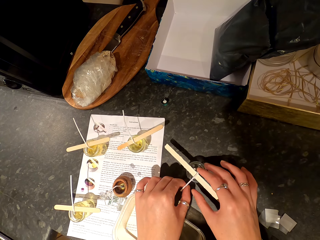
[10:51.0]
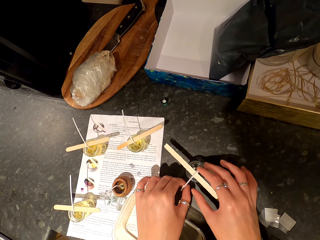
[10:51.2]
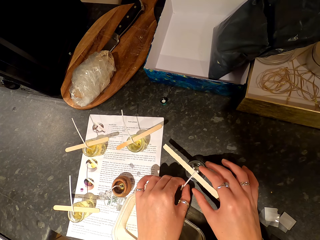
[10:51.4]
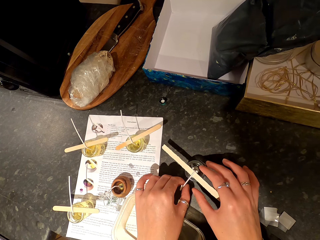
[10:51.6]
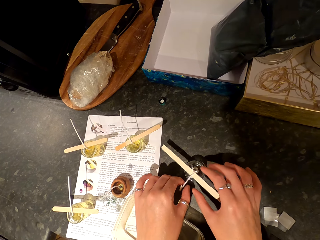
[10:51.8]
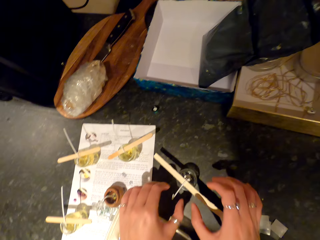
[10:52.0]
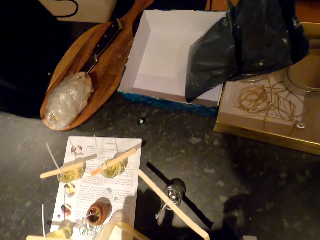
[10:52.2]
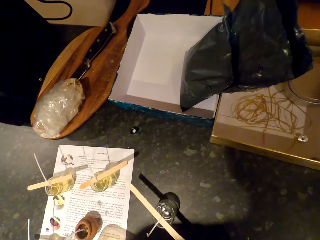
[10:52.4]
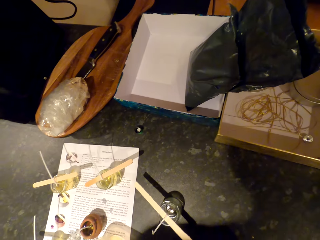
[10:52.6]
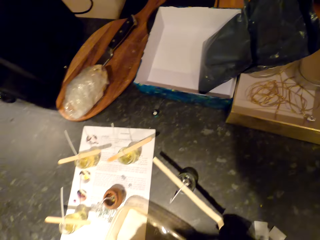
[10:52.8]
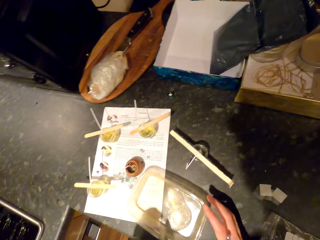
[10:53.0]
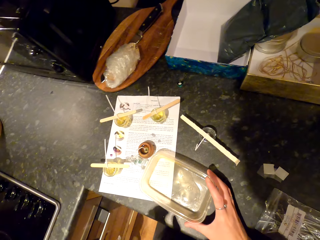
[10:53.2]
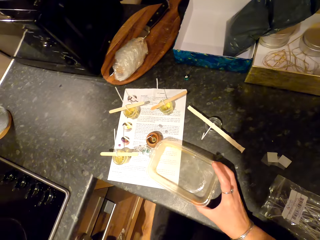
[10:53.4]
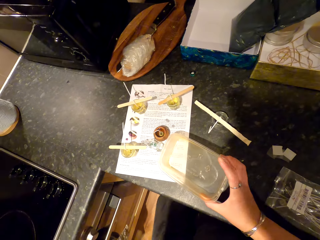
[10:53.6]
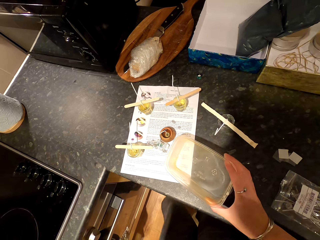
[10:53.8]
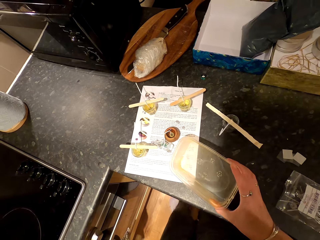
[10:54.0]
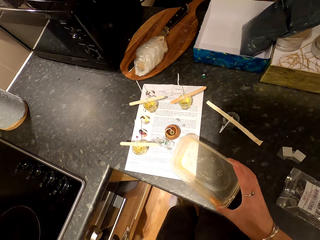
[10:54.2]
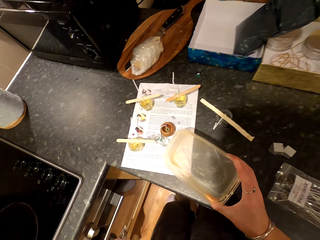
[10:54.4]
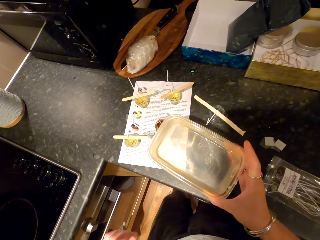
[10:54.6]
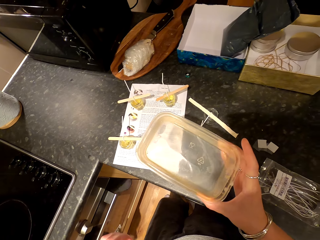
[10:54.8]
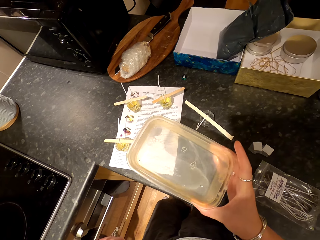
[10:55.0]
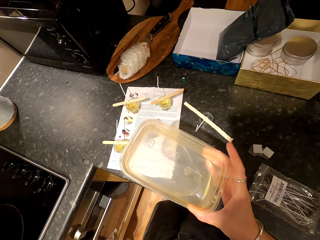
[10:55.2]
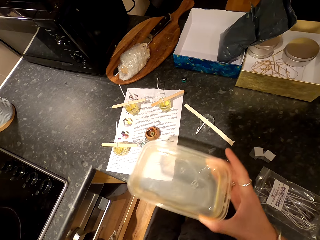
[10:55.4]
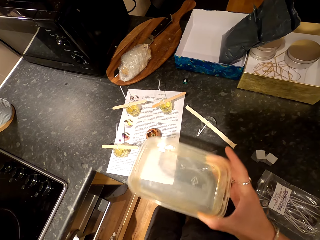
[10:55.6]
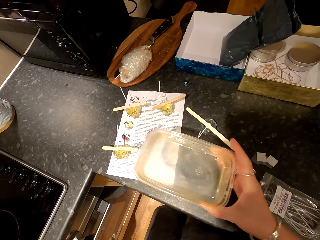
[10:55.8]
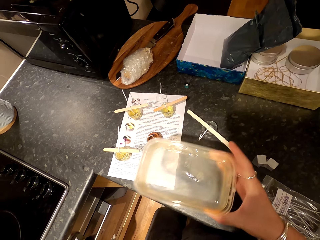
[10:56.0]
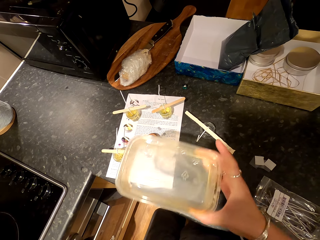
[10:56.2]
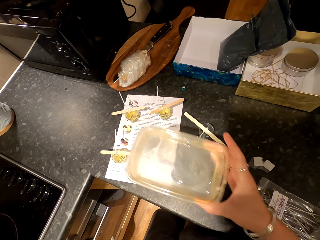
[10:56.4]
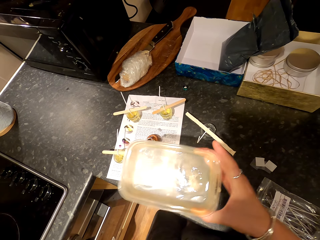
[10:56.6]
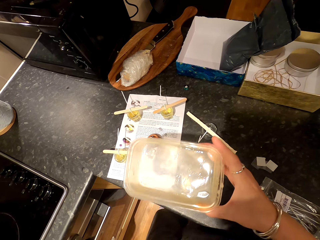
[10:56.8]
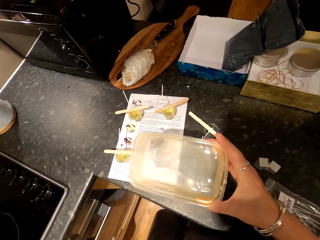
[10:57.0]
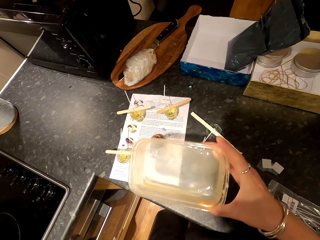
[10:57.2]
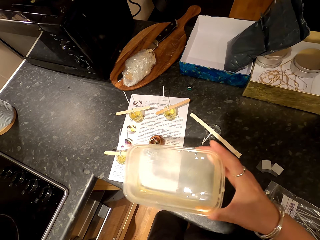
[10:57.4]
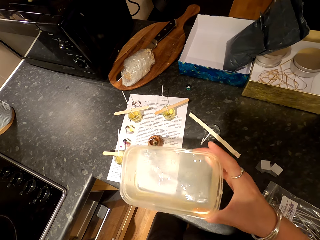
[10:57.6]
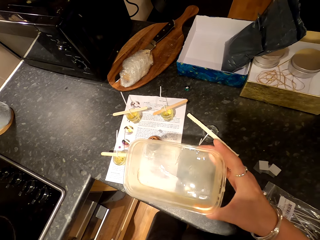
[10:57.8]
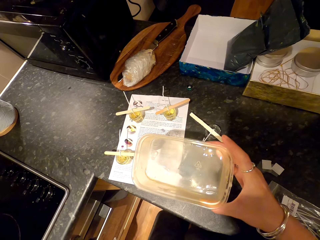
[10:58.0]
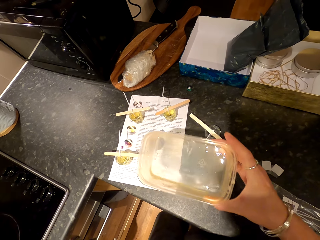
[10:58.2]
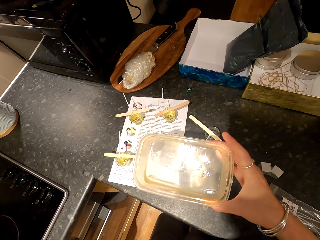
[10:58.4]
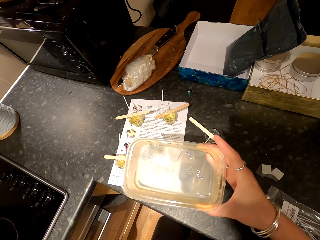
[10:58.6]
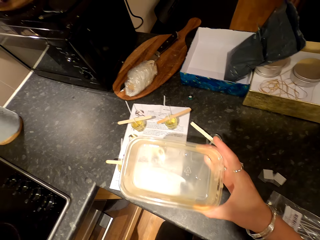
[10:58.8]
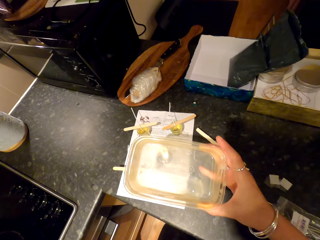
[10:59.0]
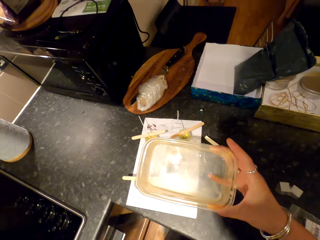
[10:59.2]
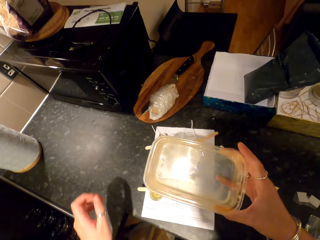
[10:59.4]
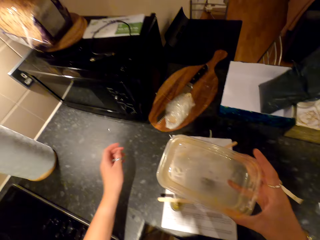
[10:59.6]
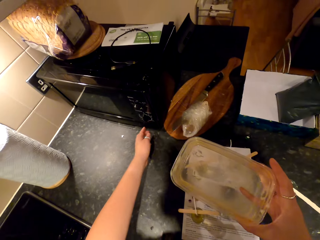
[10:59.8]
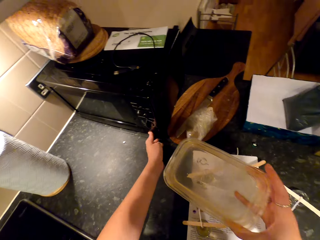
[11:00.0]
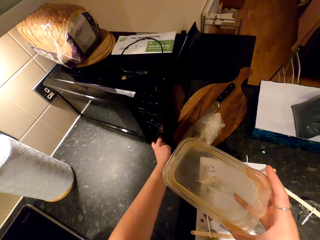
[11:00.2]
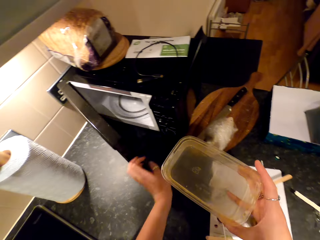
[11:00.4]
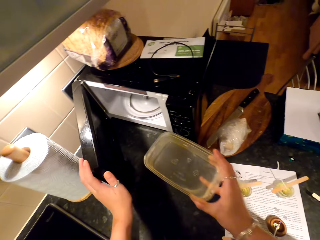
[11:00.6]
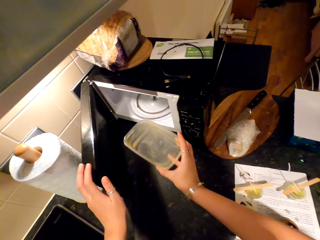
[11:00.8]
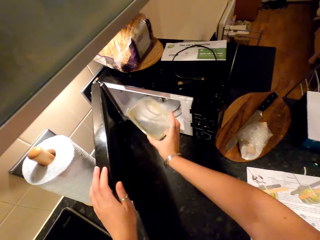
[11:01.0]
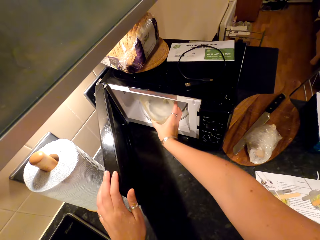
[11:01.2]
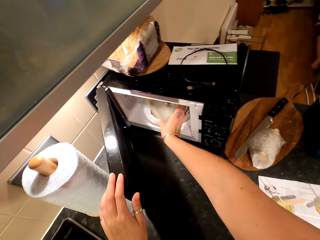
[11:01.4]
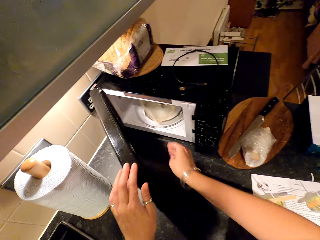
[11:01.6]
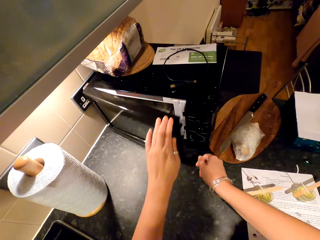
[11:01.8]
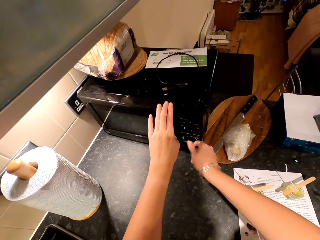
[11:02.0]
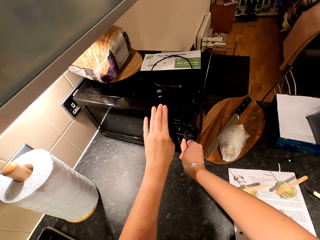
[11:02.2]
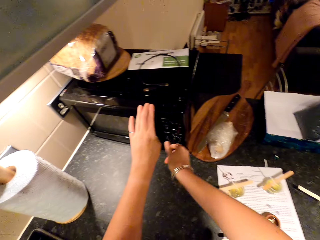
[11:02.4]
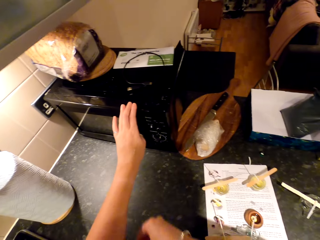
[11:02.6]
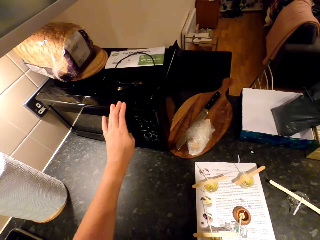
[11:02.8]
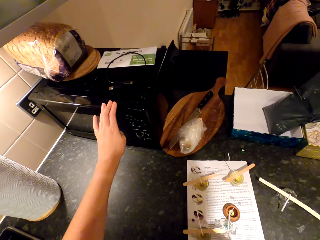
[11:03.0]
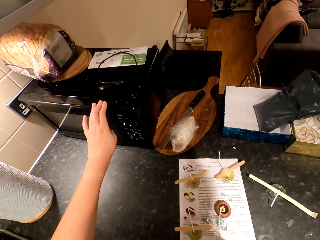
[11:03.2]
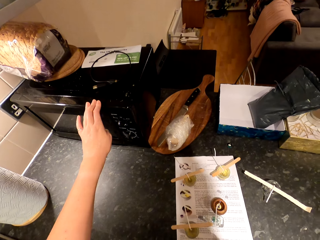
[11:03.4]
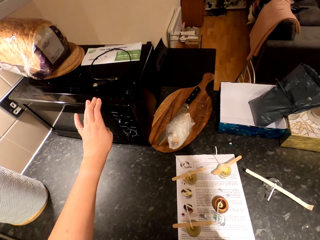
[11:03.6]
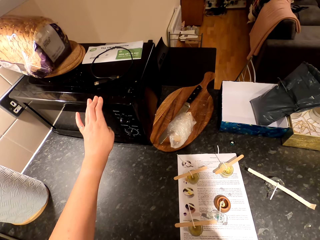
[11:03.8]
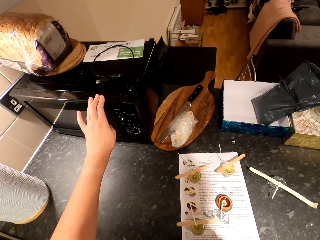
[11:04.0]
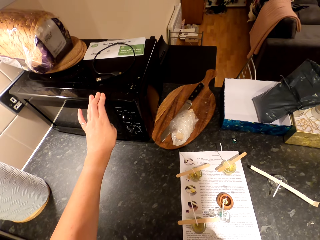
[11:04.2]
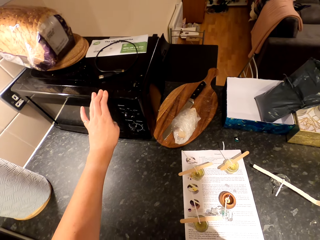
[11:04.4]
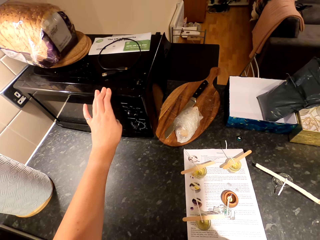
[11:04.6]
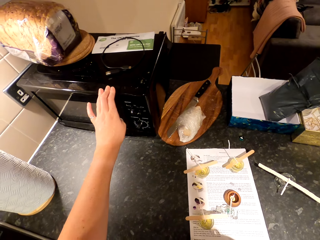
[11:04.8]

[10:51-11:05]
The camera wearer picks up the tin. They shake the liquid in the tin. They open the microwave. They put the tin in the microwave. They close the microwave and operate the microwave.

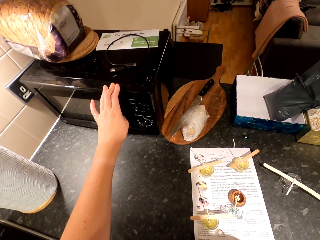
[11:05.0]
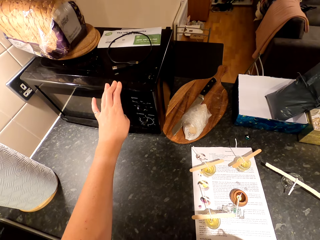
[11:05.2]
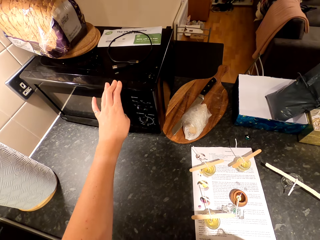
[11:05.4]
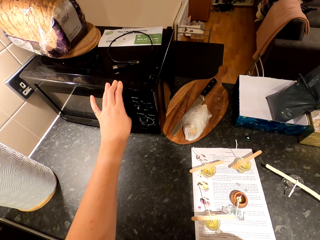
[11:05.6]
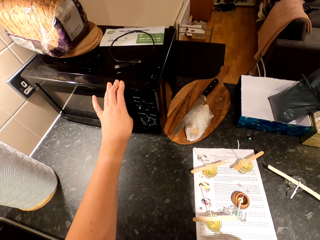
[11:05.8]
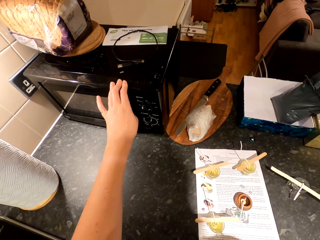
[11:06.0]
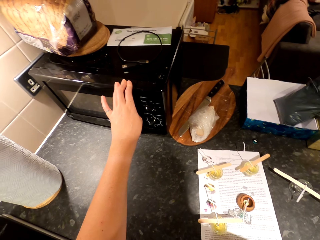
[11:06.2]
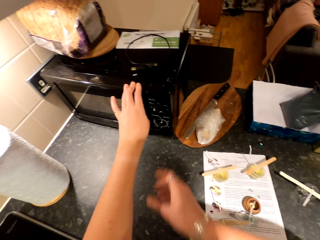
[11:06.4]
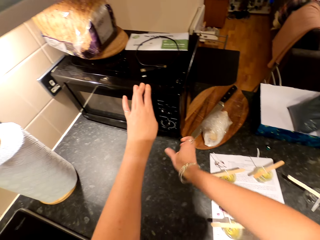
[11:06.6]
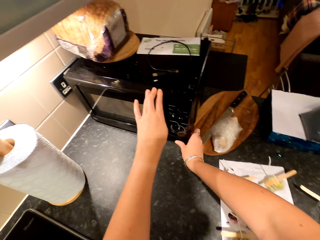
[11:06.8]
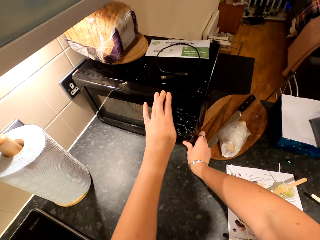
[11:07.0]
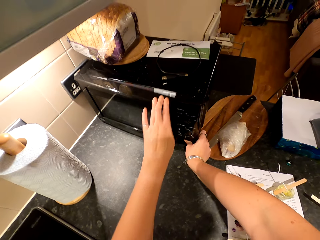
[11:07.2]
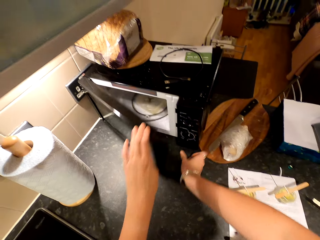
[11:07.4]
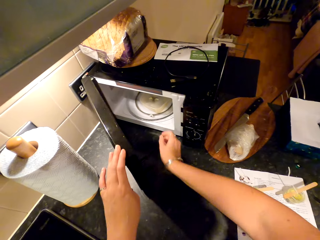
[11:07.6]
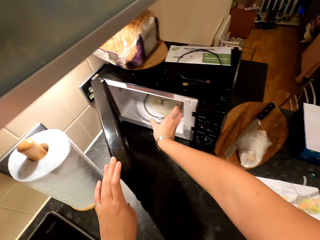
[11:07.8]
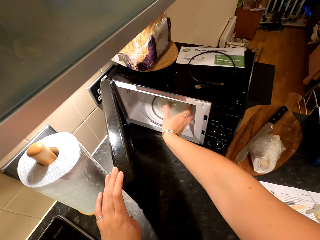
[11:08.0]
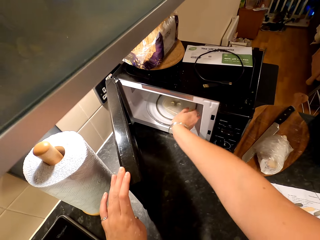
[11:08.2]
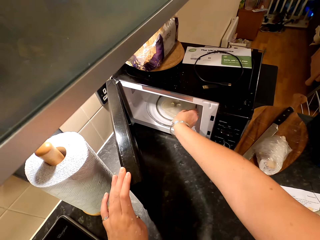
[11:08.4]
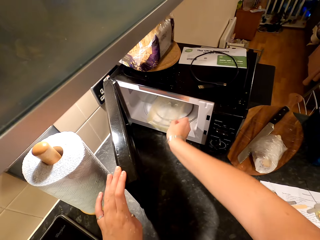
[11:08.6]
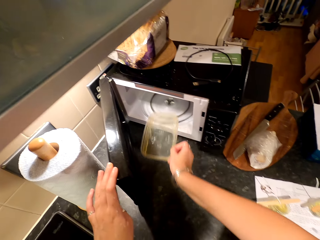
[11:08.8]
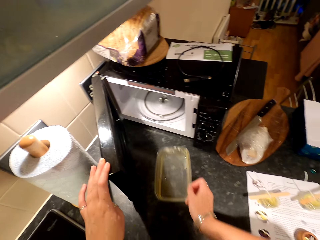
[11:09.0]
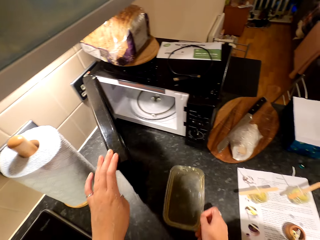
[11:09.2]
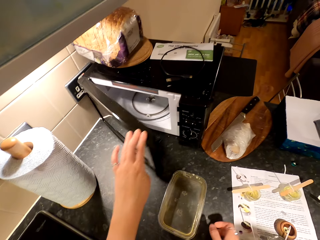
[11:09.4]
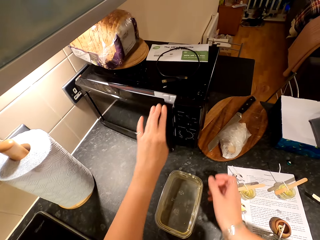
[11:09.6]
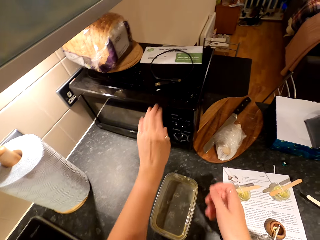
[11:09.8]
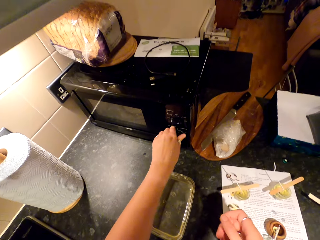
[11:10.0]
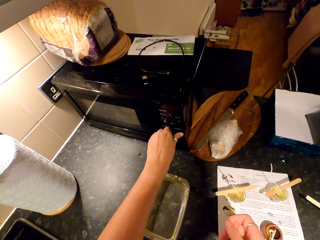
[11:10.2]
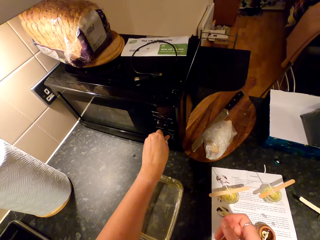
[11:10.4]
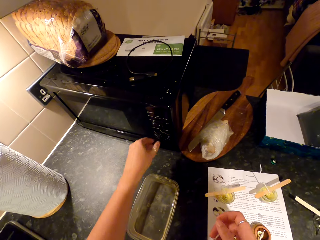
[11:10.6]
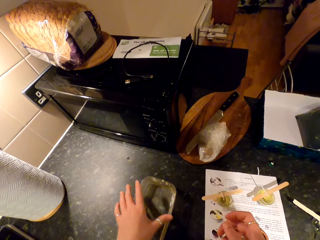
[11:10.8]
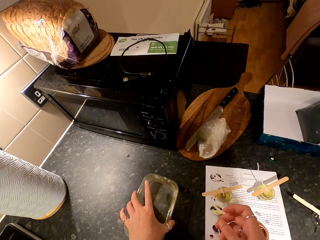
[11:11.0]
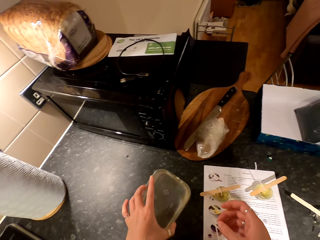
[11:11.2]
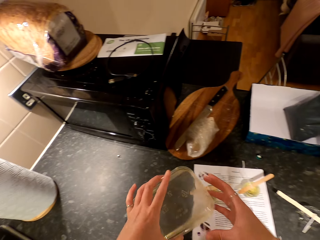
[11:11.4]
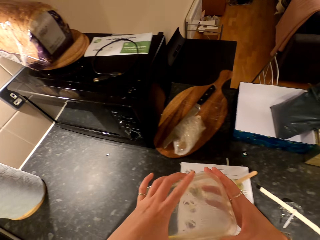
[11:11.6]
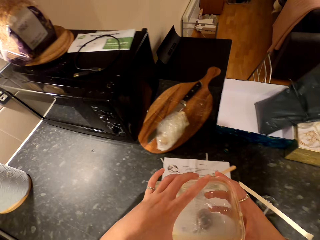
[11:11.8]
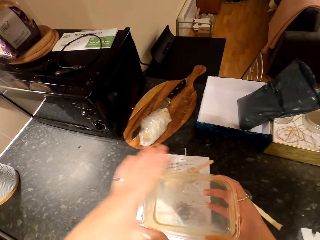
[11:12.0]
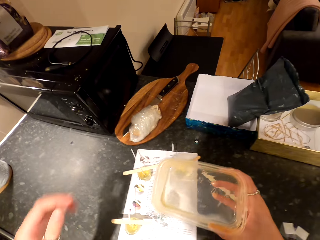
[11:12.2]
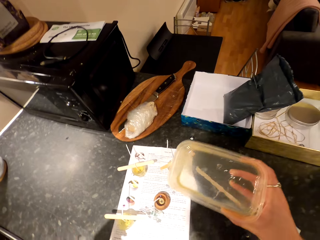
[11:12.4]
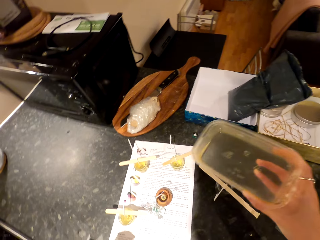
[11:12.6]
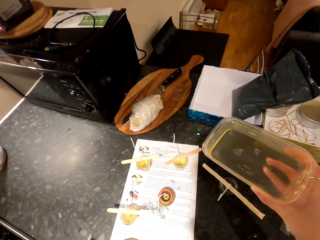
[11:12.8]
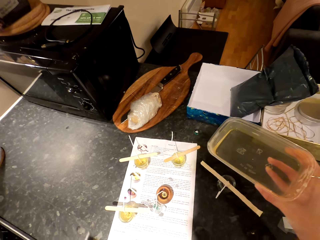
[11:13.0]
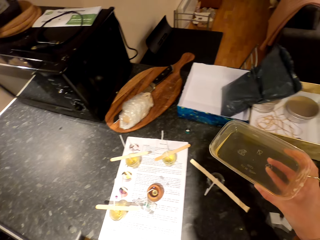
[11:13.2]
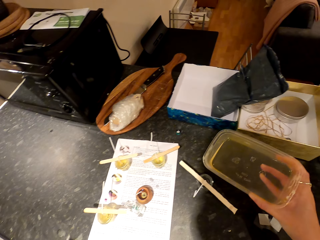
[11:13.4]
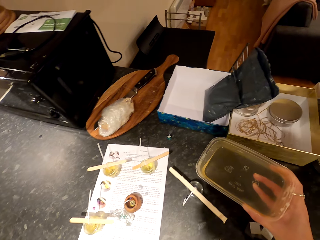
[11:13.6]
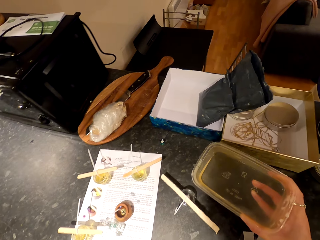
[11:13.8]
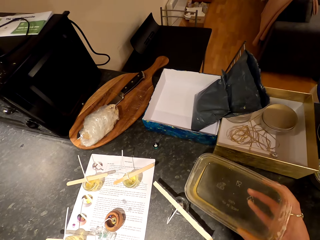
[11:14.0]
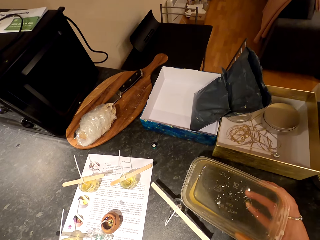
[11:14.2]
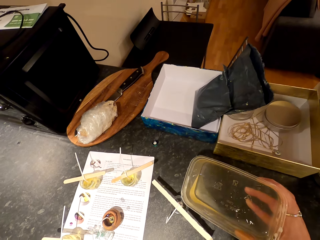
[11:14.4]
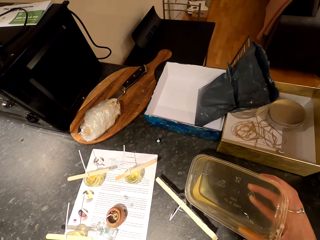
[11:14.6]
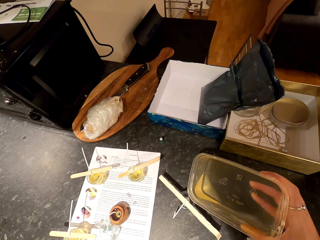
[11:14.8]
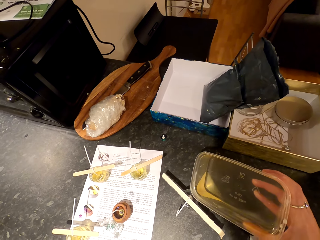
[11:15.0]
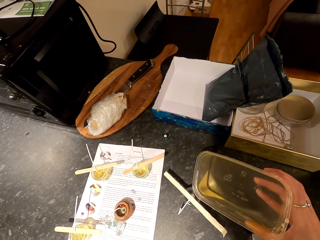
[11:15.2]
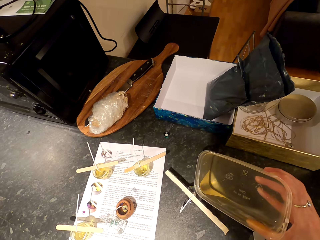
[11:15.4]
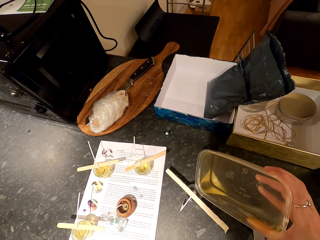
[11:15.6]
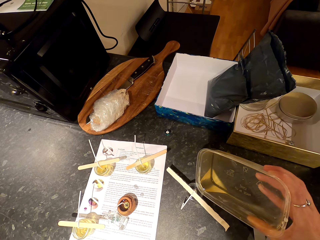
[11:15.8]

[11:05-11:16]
The camera wearer opens the microwave. They take the tin from the microwave. They close the microwave. They operate the microwave. They move the tin. They add the liquid on the bottle.
